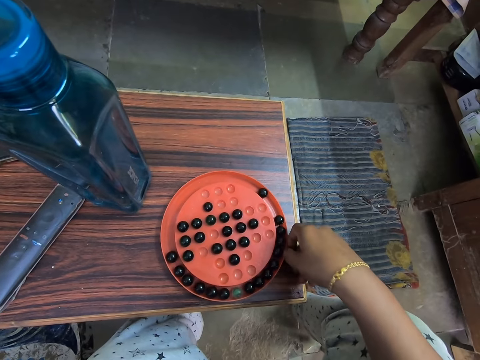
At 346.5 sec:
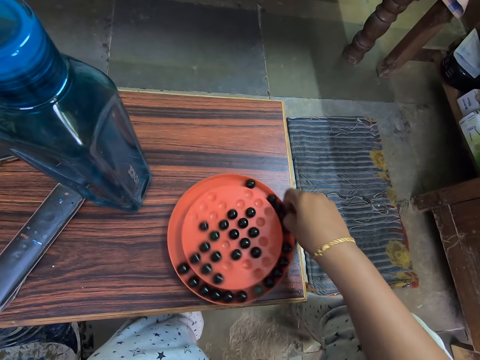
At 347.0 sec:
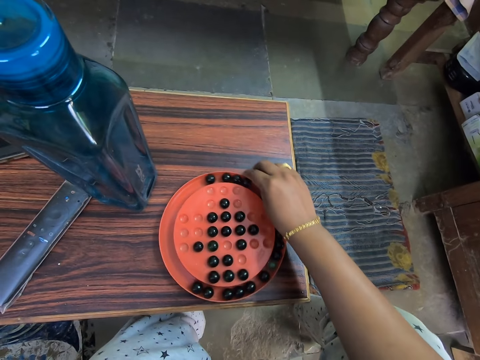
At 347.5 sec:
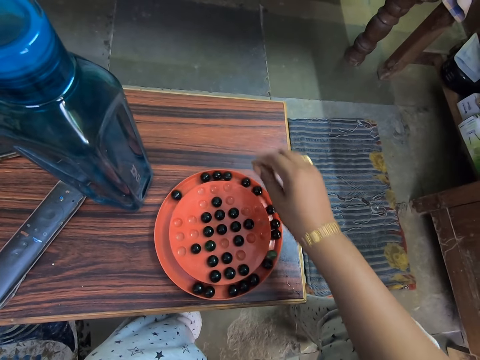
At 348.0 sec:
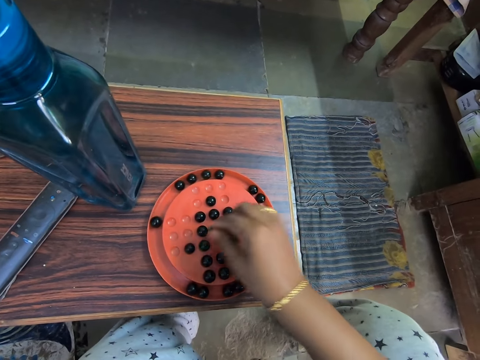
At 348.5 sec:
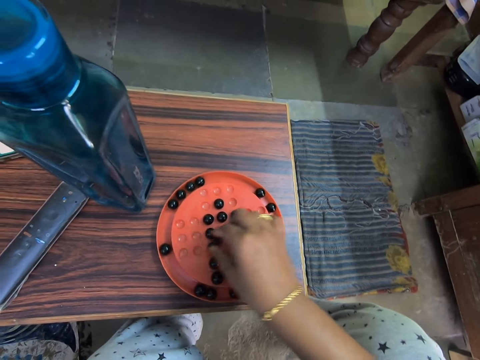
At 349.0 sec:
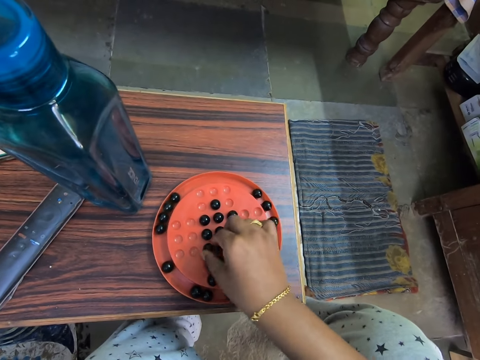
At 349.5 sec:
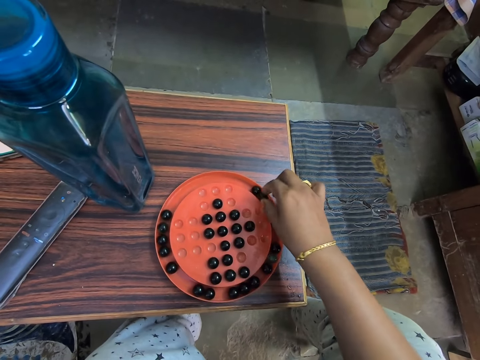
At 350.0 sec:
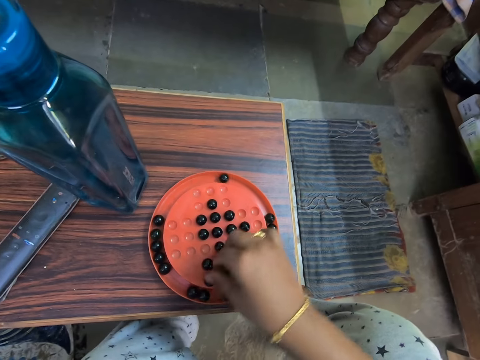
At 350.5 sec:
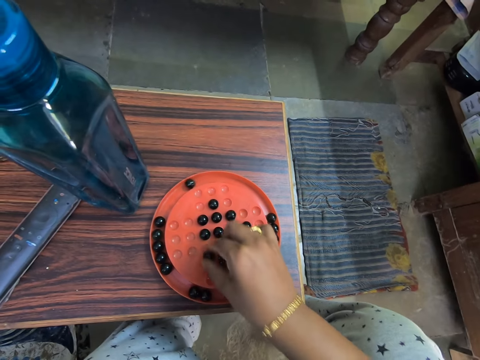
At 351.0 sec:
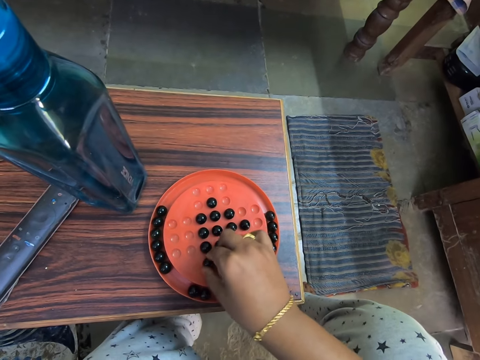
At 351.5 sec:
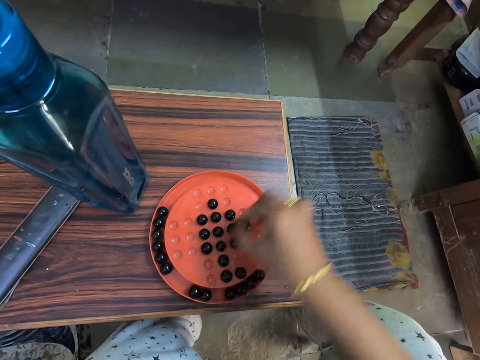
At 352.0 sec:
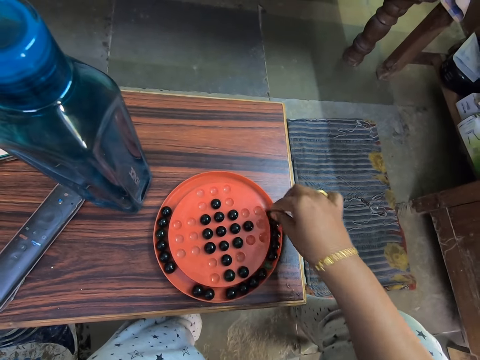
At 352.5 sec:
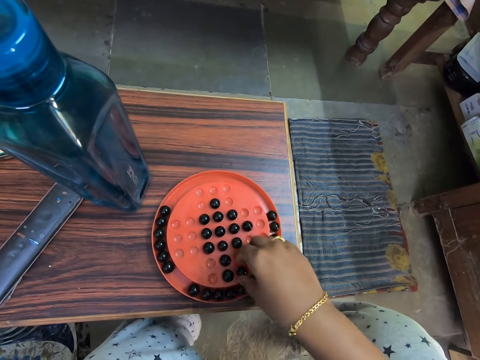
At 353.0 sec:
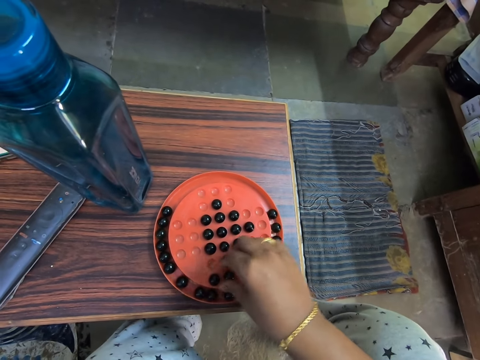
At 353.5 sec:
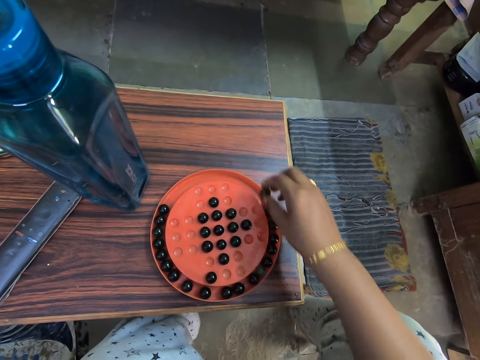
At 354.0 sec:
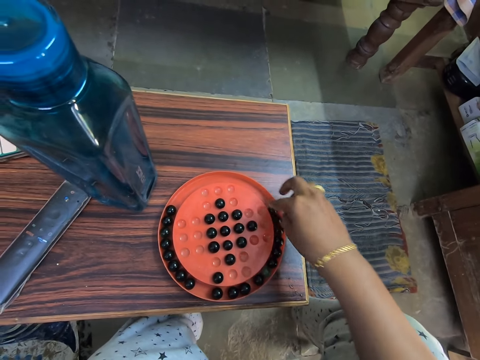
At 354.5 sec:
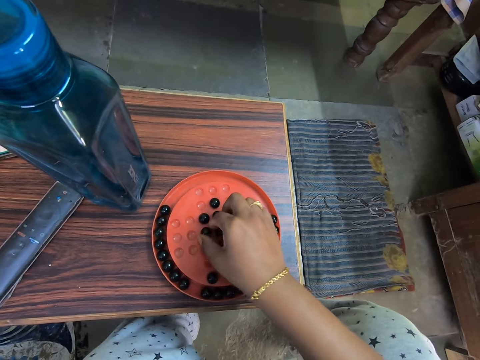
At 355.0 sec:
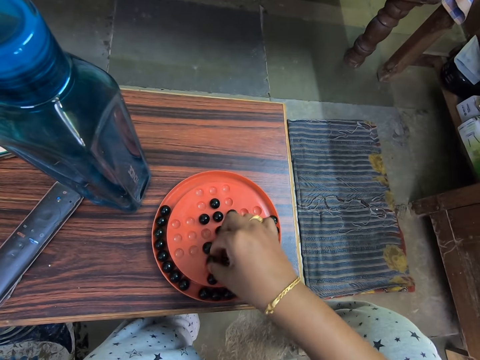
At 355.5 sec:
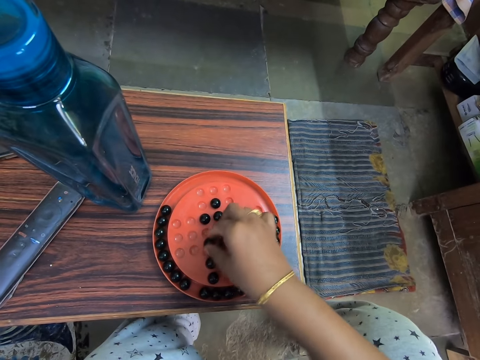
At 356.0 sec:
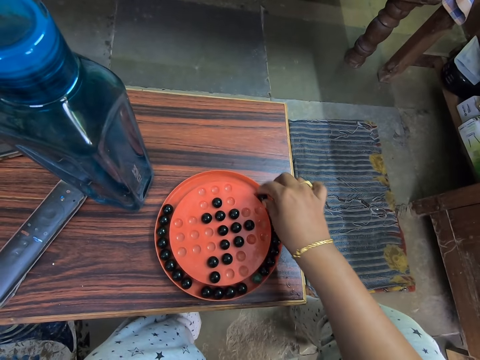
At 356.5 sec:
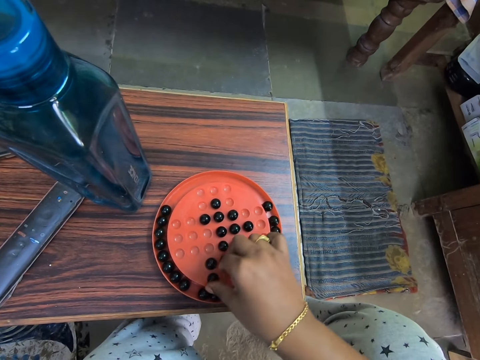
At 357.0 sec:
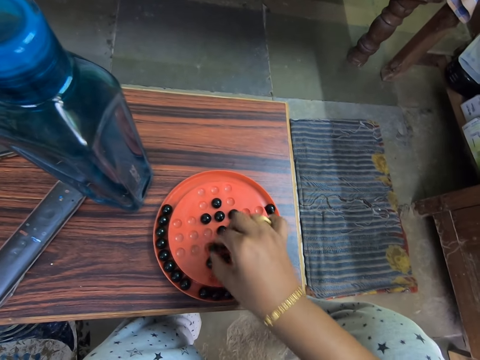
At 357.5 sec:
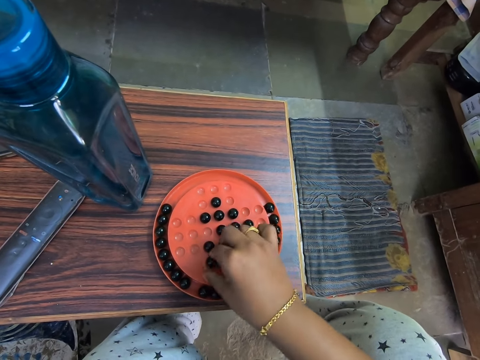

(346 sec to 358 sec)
The camera wearer turns the marble solitaire on the table. They play the marble game. They arrange the marble on the board. They do it again.

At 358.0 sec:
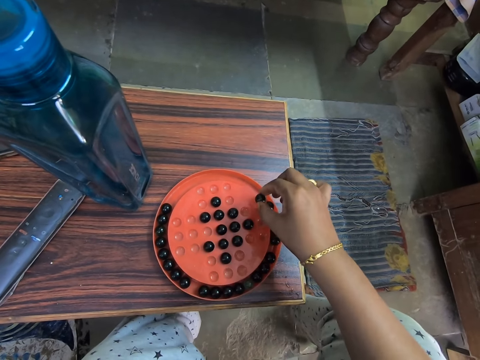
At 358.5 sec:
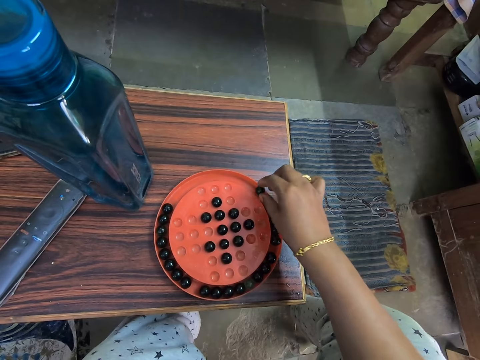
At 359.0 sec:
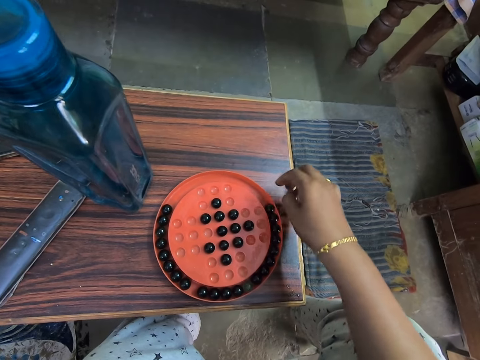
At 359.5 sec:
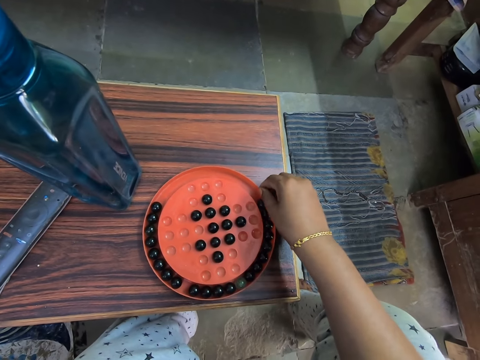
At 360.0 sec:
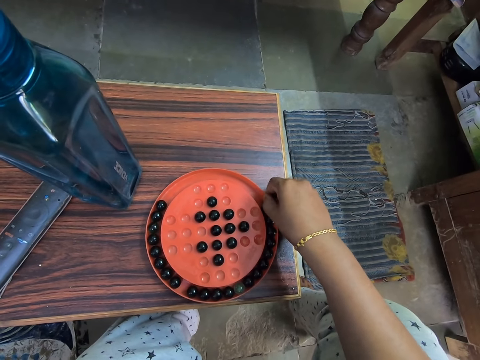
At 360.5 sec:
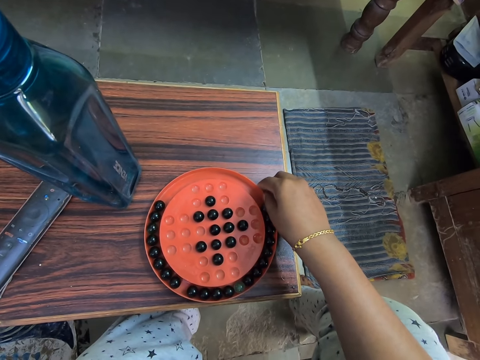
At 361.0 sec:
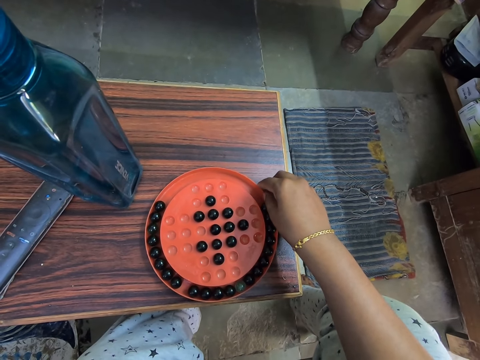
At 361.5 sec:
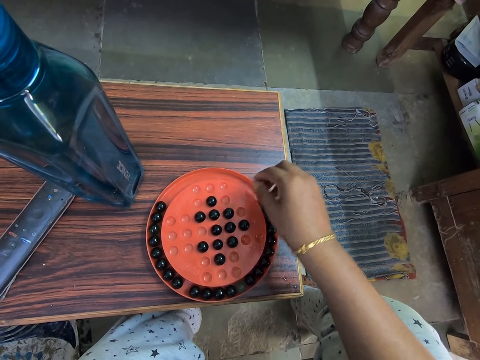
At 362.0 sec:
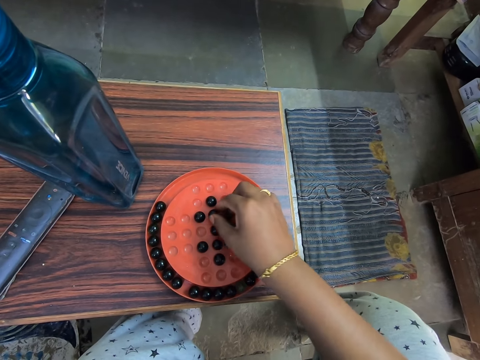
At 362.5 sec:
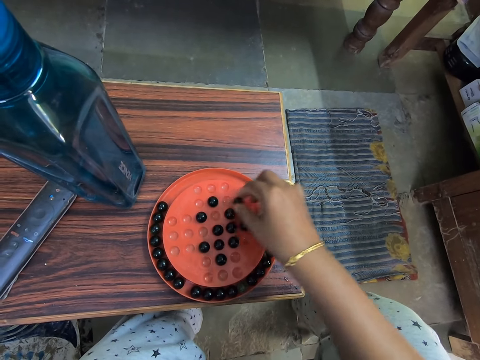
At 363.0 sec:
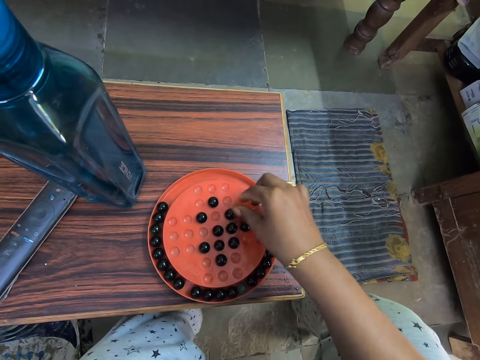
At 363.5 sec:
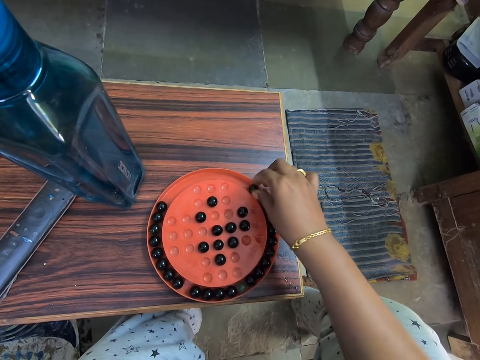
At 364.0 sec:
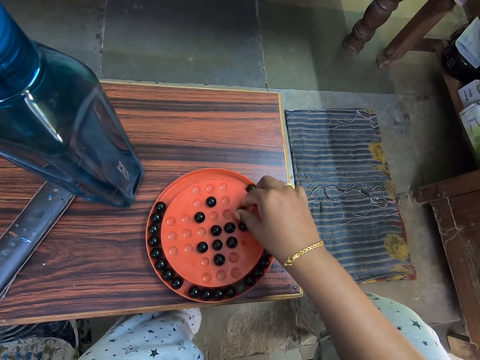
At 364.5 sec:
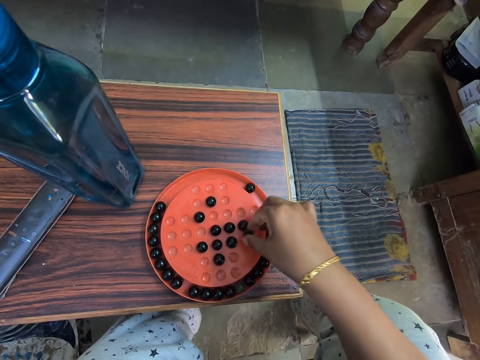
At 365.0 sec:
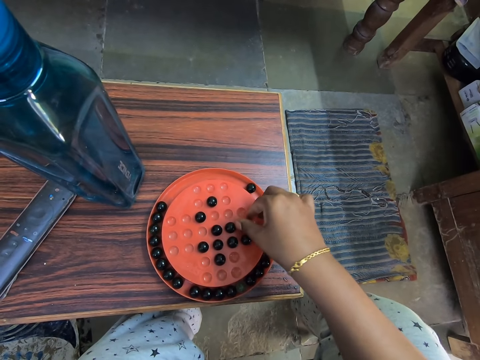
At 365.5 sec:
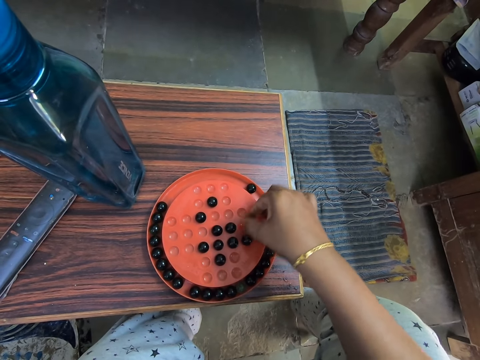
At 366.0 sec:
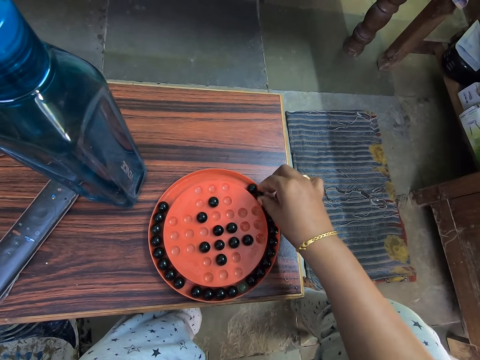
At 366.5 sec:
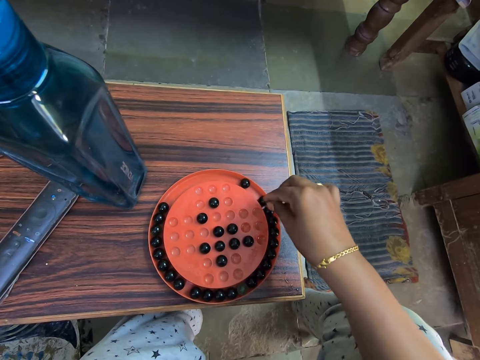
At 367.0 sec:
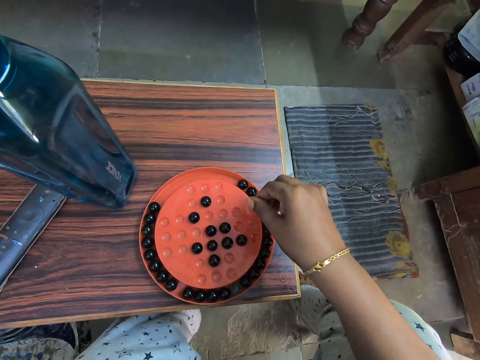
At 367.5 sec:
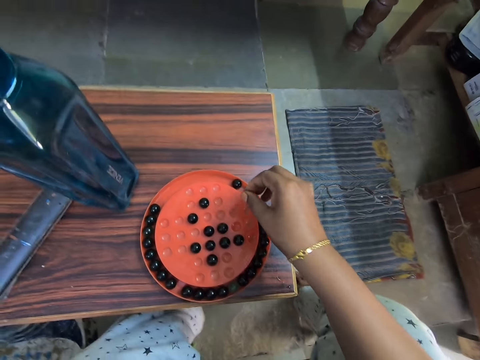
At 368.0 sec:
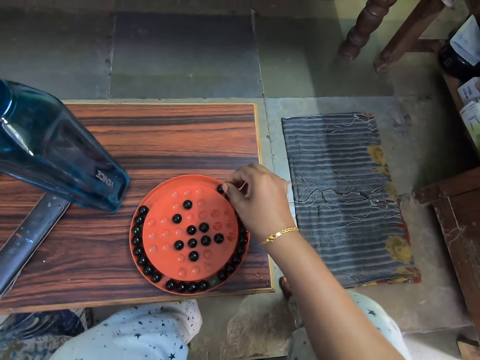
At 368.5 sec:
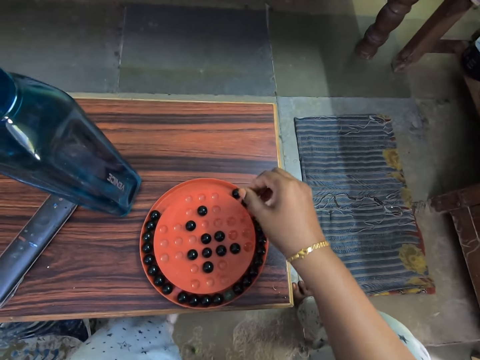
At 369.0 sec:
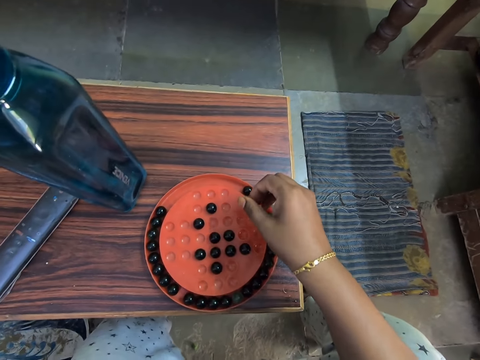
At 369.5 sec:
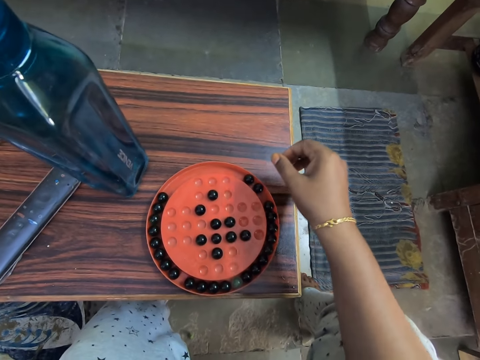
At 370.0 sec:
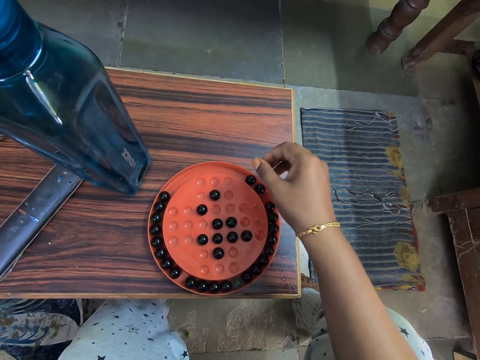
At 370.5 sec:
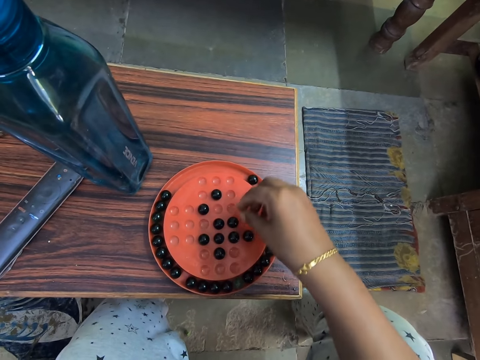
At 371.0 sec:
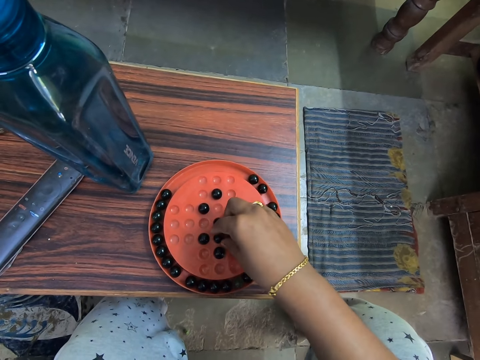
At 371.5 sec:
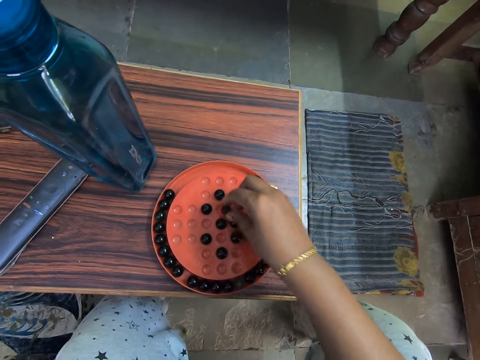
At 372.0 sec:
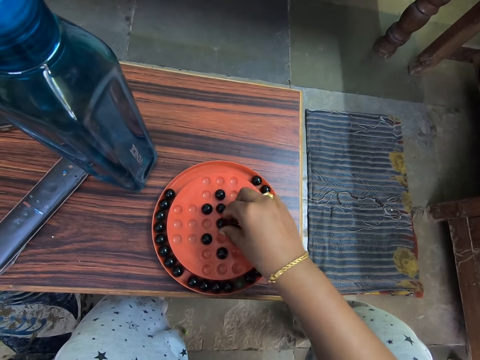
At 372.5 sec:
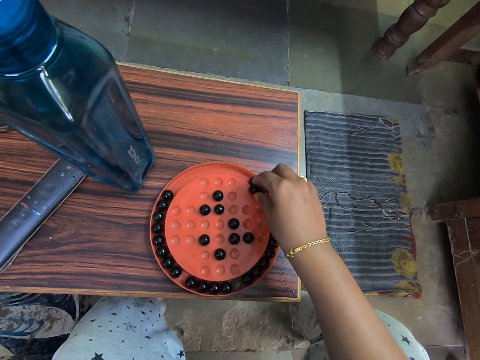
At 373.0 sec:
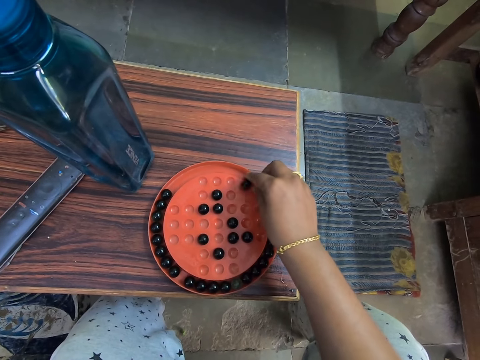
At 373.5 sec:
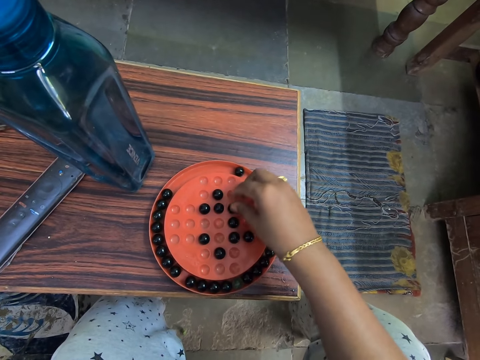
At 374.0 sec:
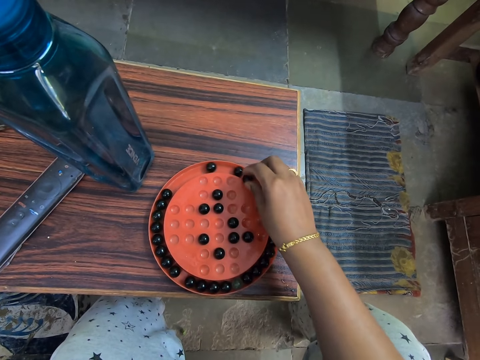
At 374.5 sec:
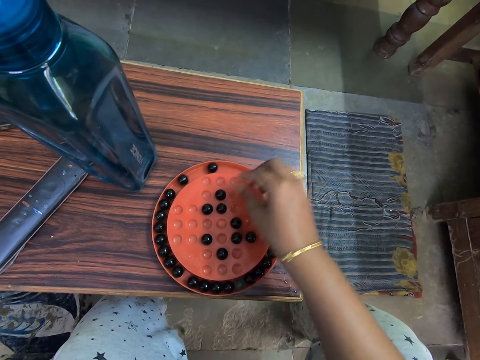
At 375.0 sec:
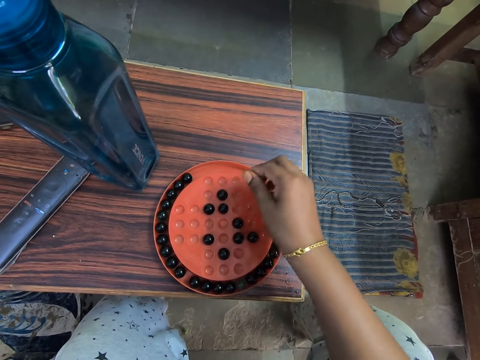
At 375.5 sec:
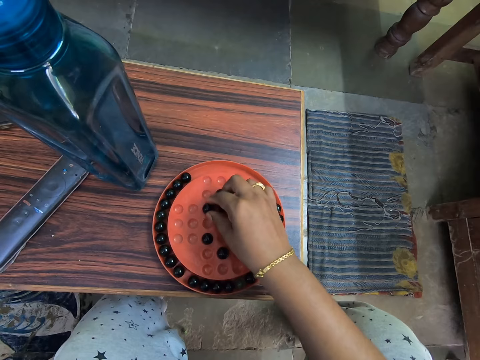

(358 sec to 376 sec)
The camera wearer holds the marble solitaire. They play the marble game. They arrange a marble on the board. They arrange the marble on the board again.
